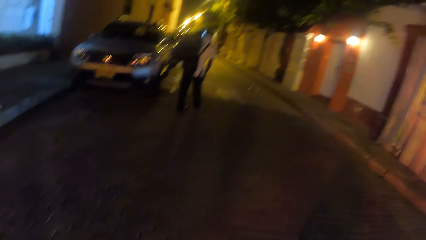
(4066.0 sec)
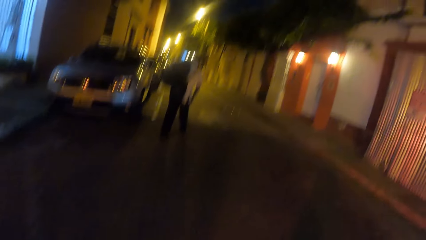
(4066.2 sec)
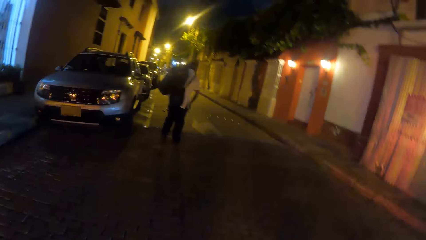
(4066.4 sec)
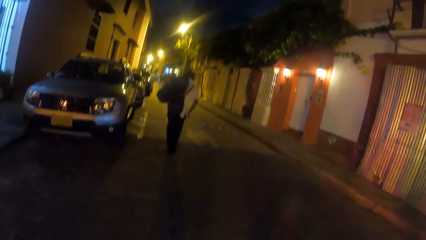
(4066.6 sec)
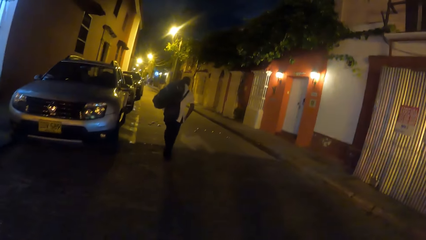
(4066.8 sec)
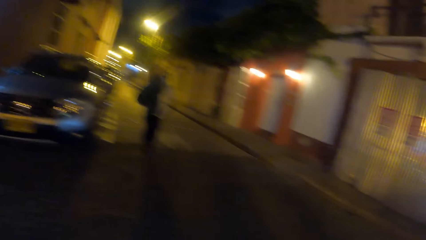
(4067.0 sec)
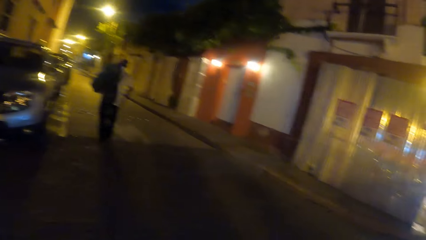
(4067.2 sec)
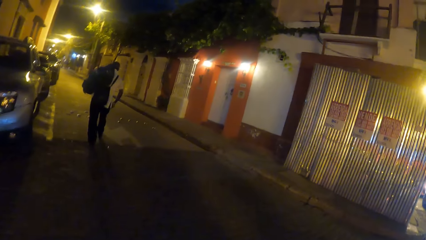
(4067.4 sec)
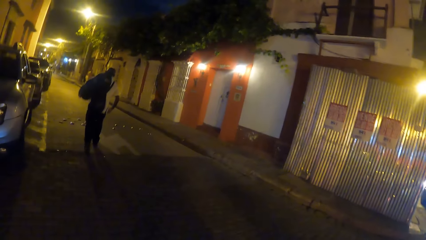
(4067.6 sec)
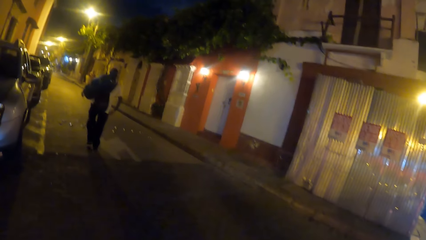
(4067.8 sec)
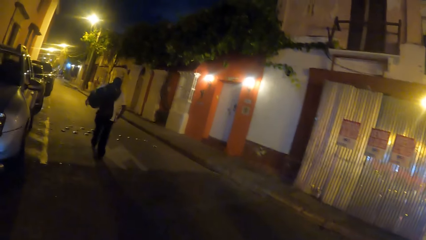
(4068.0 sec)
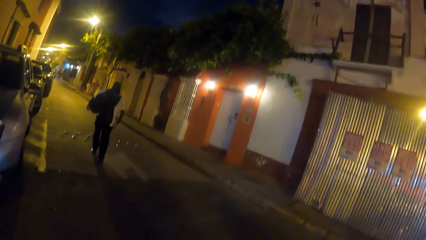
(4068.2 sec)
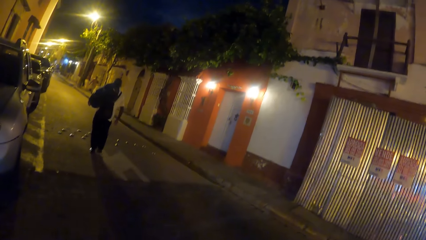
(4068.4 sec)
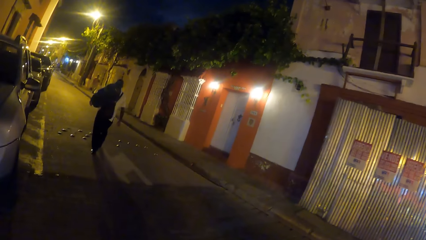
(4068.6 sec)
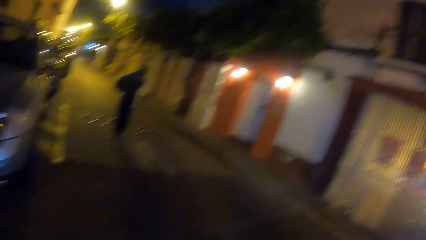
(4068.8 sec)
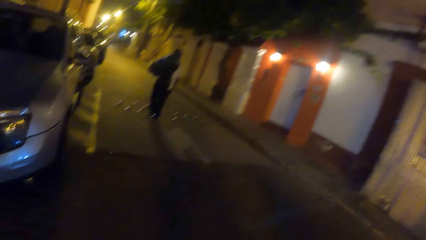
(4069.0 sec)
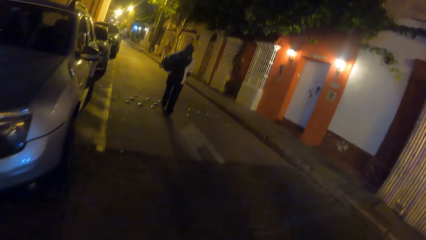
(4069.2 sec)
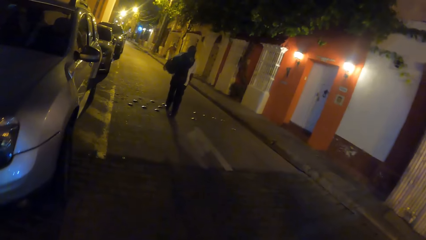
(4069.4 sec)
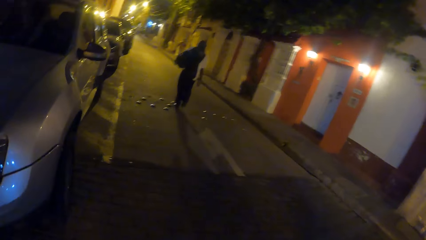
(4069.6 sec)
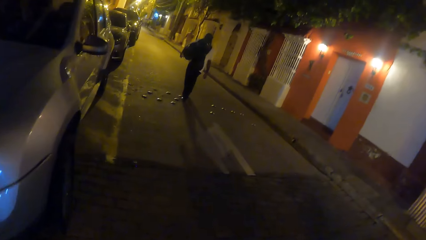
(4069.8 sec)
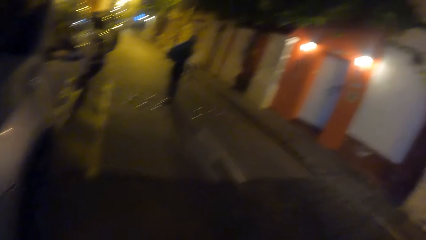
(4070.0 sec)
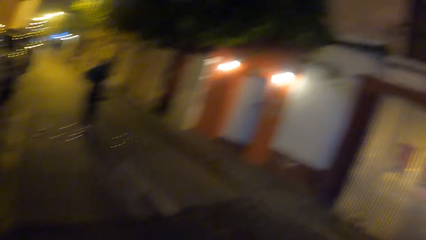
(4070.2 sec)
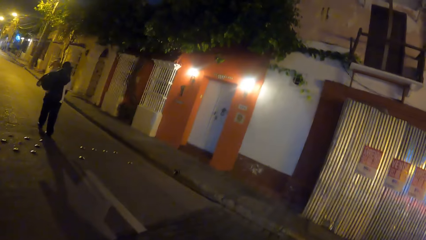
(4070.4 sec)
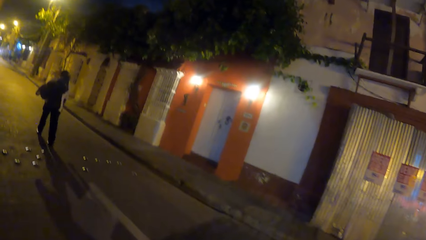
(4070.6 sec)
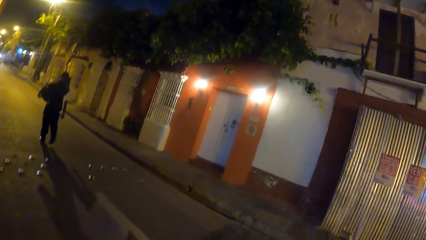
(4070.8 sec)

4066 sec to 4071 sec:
The camera wearer walks along the road.

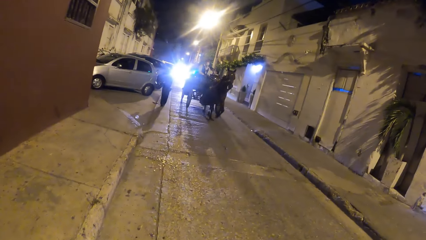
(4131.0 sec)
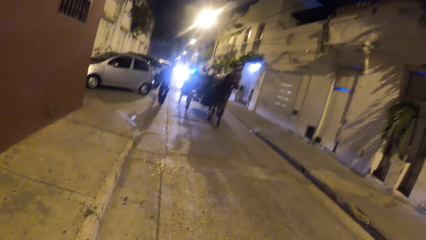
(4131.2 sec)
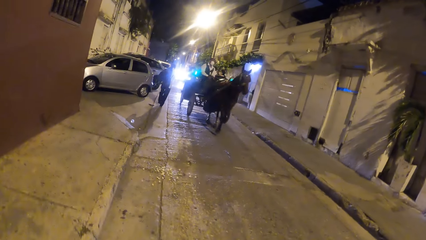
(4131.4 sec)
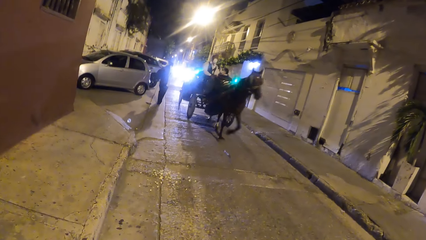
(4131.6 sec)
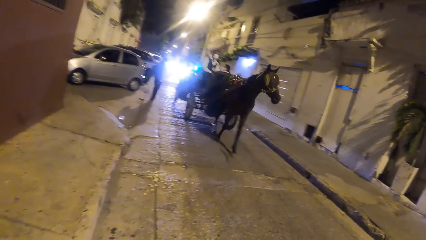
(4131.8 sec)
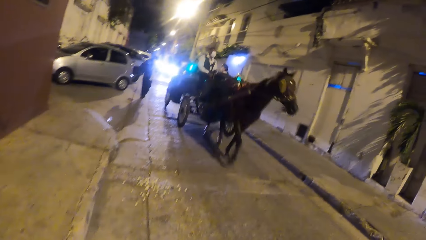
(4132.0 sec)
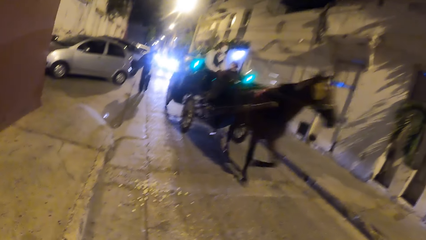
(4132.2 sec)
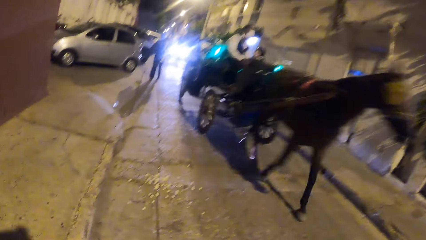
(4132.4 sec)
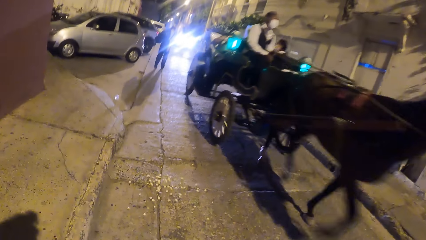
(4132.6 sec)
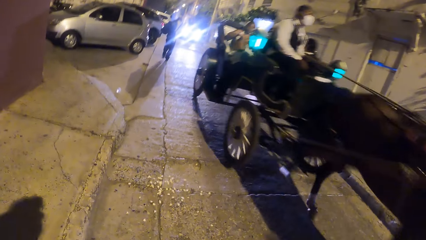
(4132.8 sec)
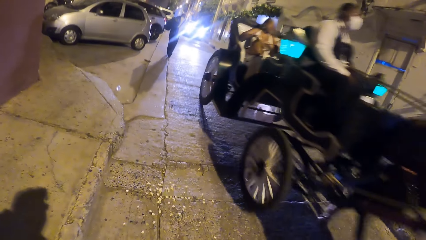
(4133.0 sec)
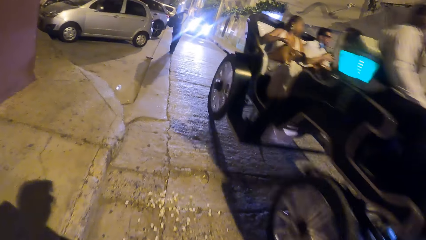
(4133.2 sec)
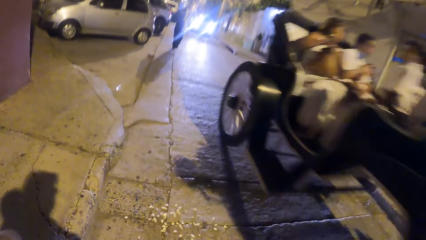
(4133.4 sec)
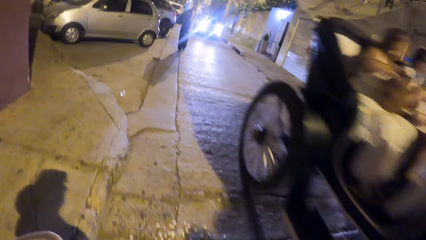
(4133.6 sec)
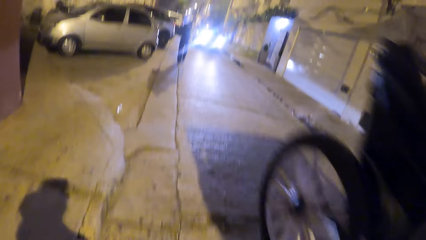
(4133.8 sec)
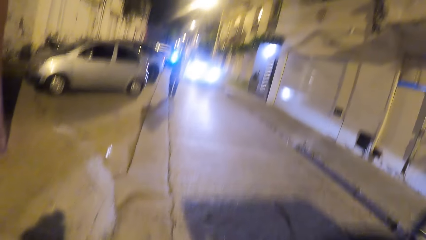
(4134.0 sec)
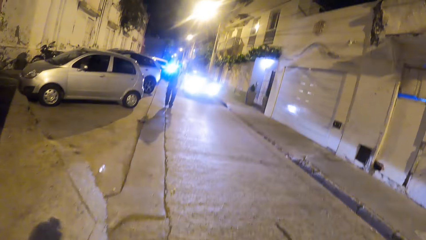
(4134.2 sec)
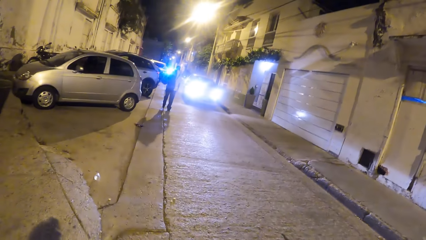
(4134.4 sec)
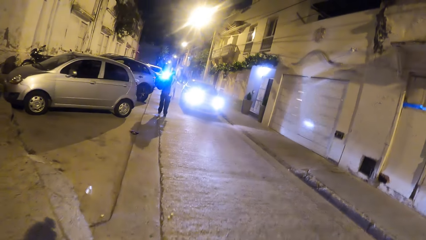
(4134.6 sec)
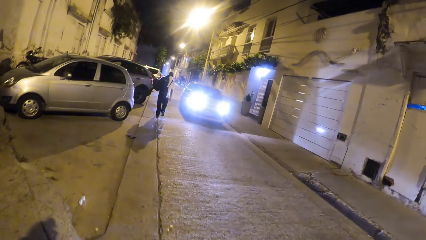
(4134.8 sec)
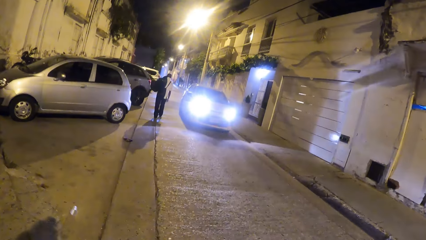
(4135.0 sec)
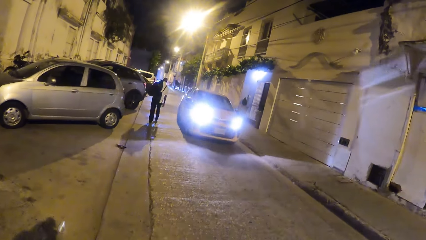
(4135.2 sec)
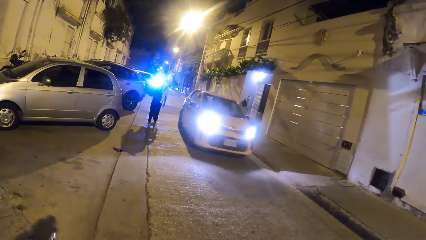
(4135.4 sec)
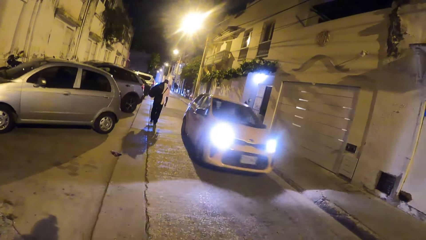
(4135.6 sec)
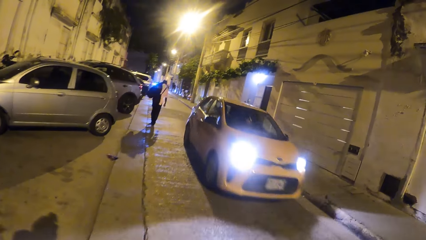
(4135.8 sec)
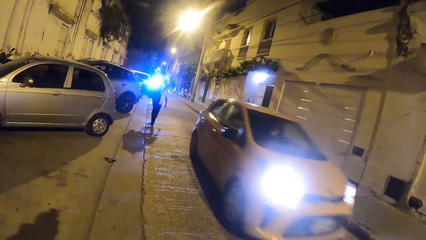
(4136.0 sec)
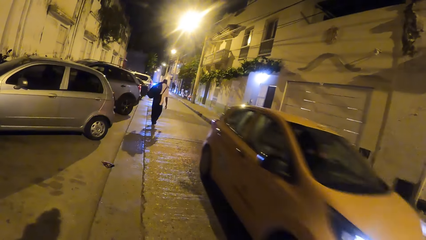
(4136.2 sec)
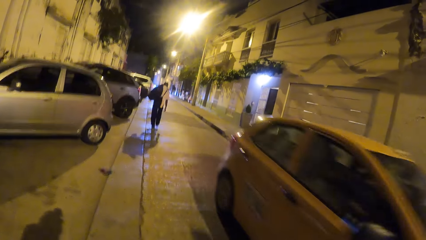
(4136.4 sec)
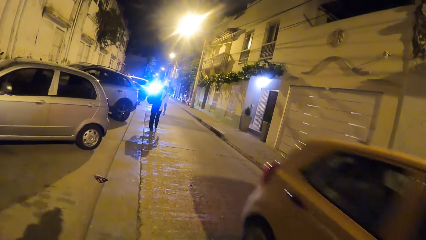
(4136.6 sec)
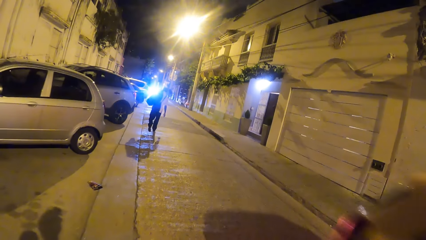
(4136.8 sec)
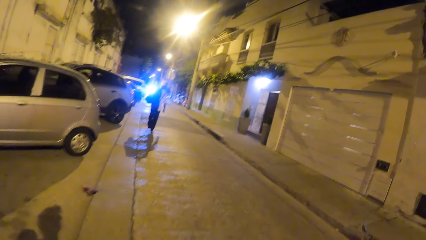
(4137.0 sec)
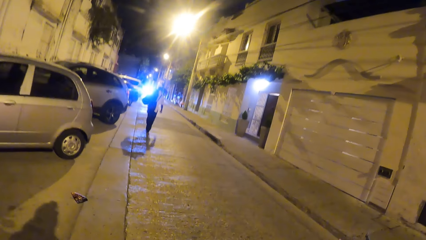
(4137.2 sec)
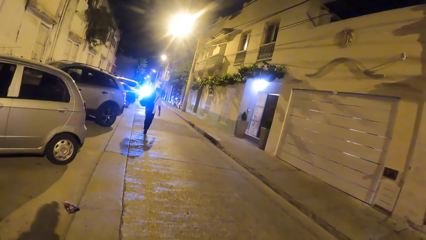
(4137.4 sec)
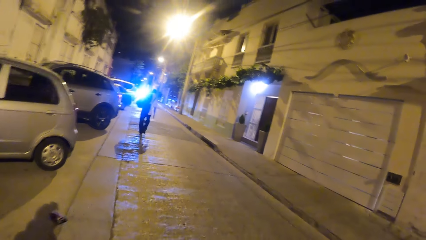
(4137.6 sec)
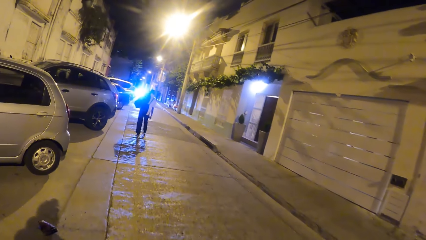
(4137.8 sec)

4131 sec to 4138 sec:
The camera wearer walks past a horse carriage.

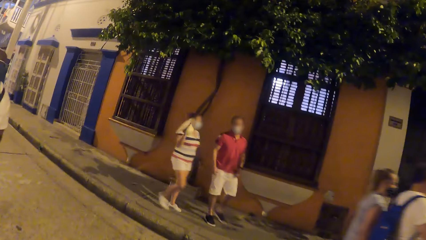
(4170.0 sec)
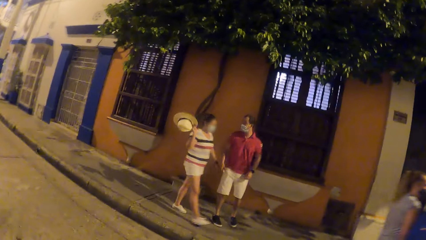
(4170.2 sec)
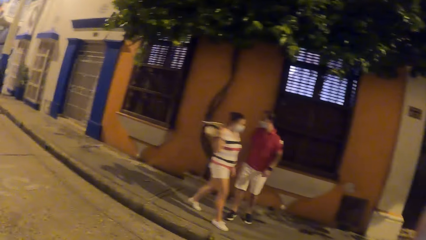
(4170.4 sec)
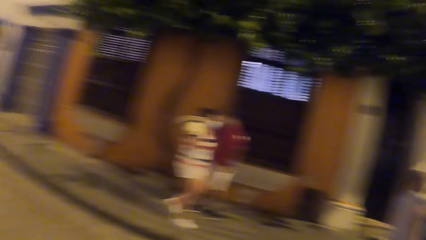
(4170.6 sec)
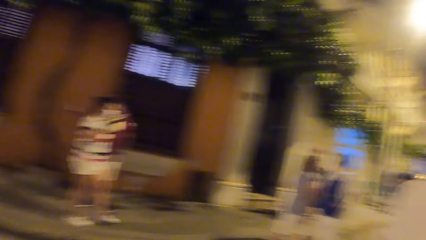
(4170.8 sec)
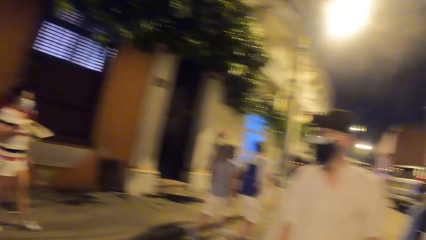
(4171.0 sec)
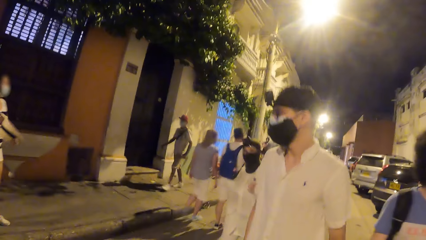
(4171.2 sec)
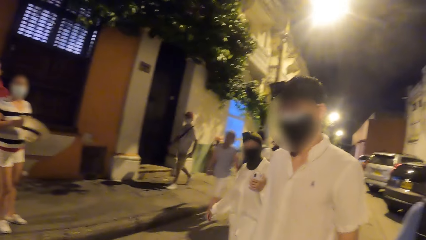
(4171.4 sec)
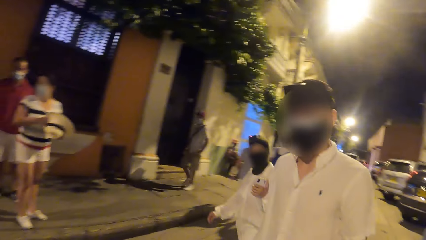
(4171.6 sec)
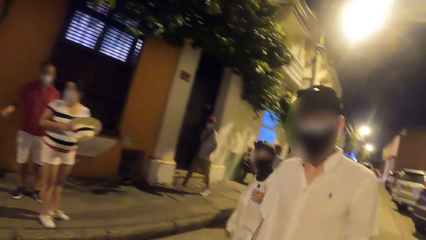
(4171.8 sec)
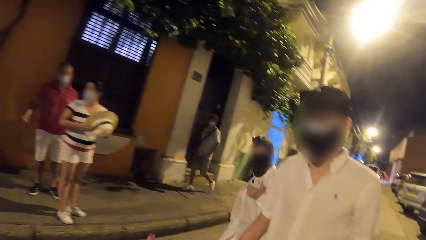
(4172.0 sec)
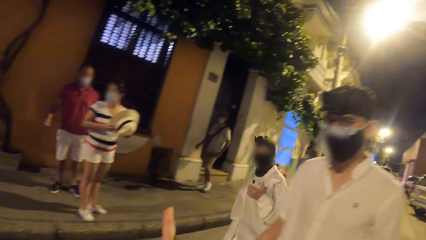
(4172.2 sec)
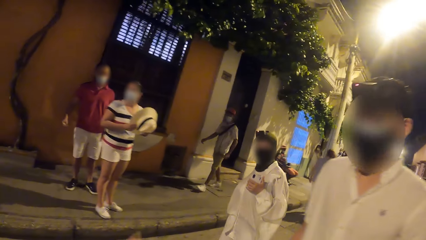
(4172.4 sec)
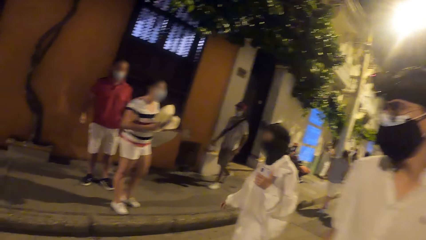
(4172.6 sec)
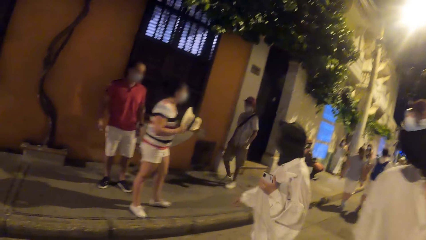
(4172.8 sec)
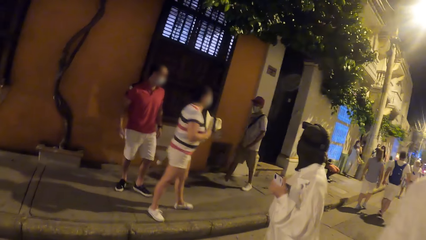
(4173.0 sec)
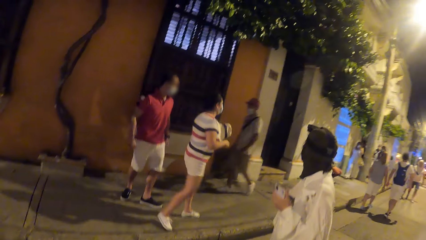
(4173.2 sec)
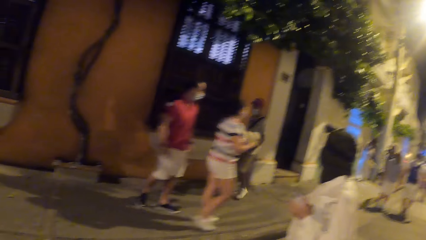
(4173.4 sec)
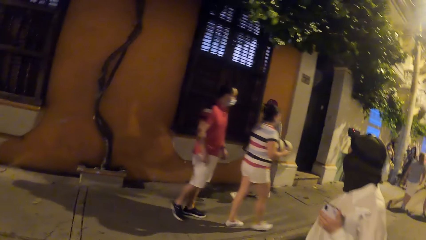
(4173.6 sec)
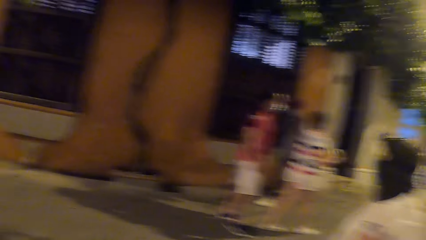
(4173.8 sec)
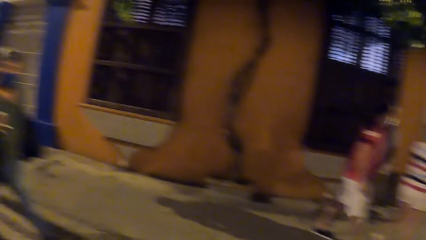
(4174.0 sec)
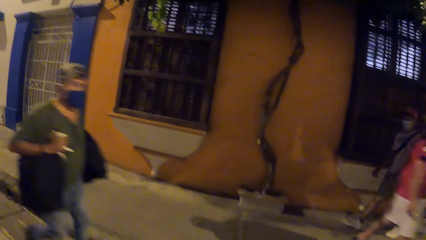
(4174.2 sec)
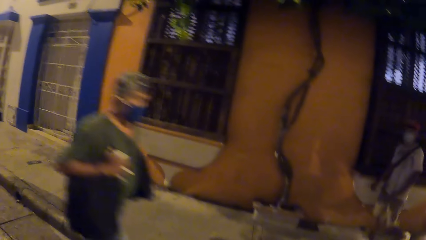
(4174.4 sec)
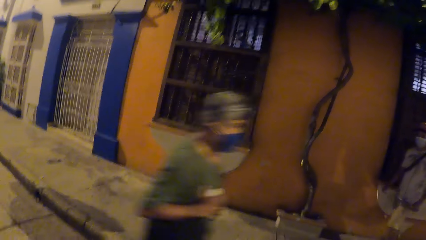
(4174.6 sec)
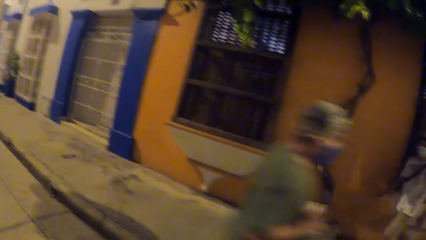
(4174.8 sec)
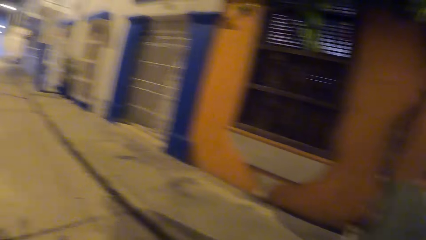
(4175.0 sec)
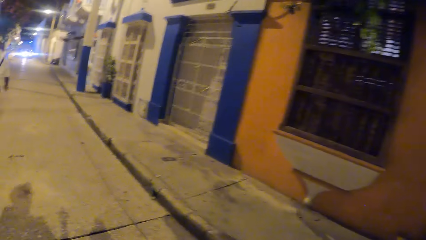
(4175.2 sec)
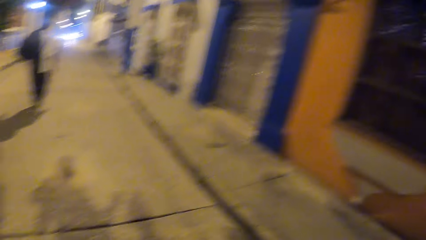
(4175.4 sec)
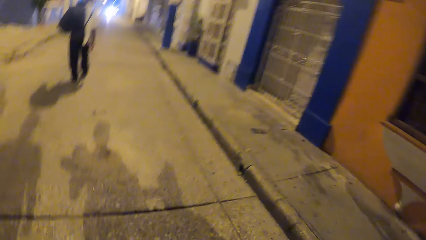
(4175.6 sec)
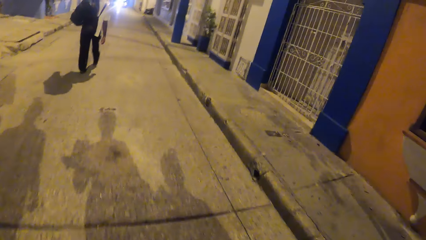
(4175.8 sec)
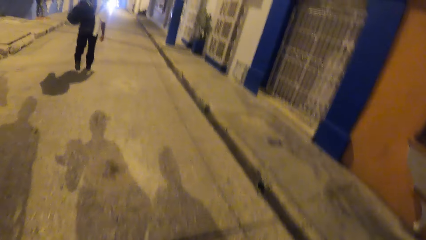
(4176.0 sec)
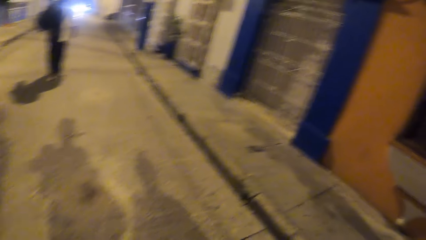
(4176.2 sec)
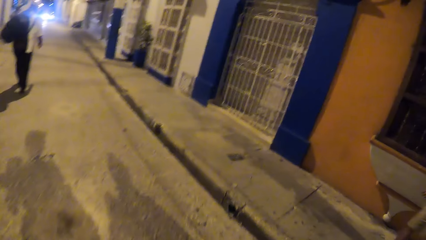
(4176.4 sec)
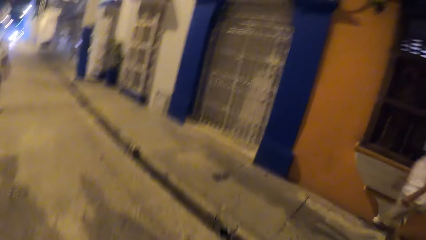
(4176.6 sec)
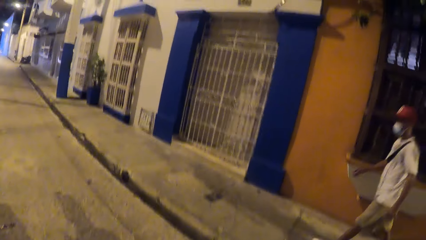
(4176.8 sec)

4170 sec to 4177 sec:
A woman walks along the road. A man walks along the road.
